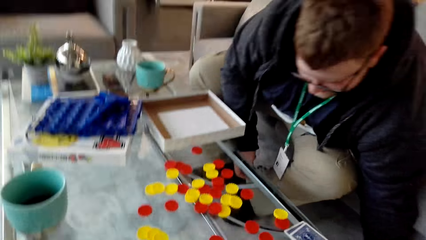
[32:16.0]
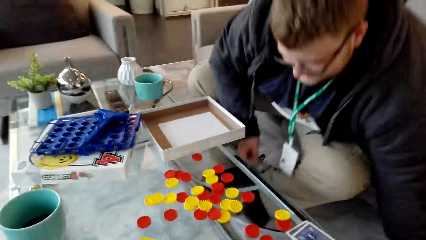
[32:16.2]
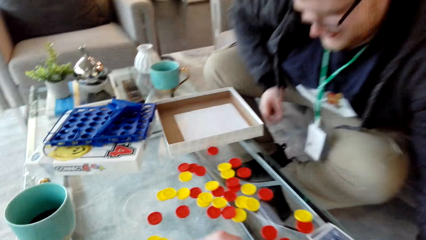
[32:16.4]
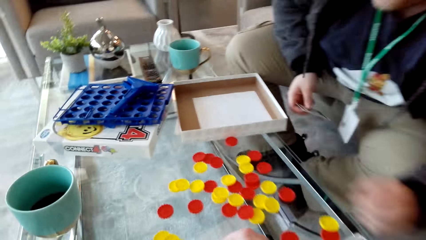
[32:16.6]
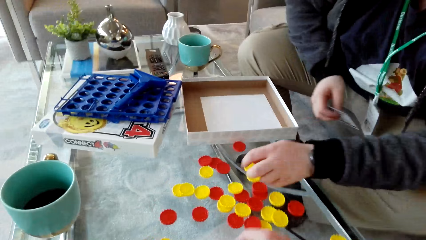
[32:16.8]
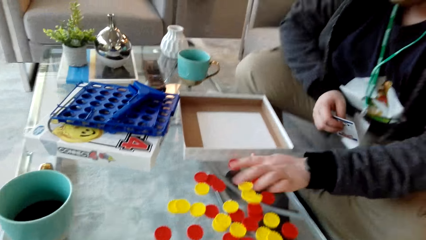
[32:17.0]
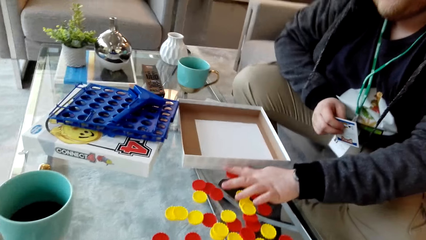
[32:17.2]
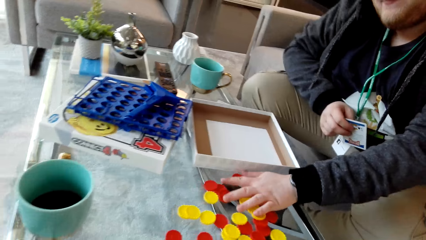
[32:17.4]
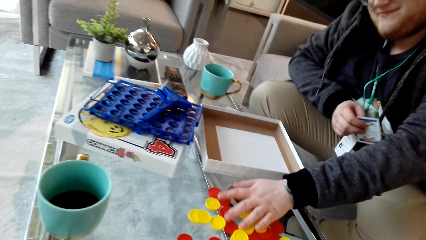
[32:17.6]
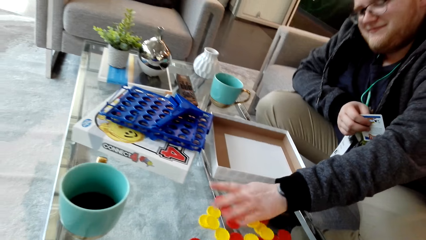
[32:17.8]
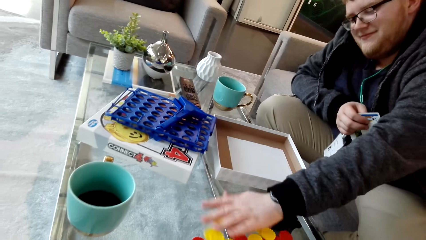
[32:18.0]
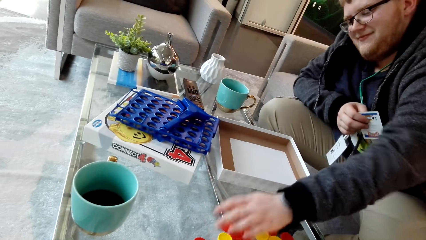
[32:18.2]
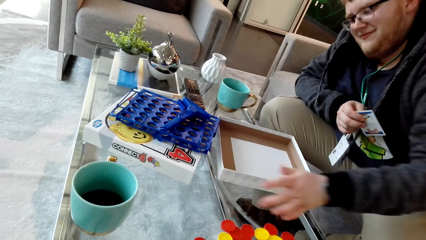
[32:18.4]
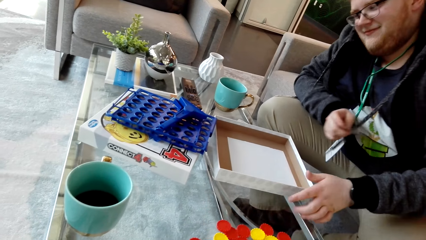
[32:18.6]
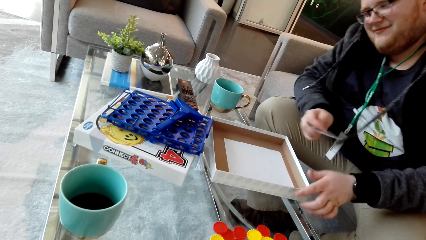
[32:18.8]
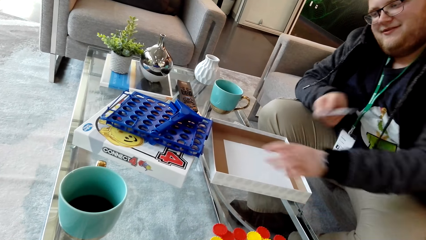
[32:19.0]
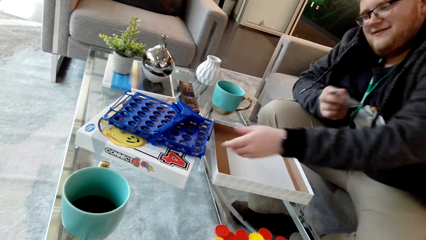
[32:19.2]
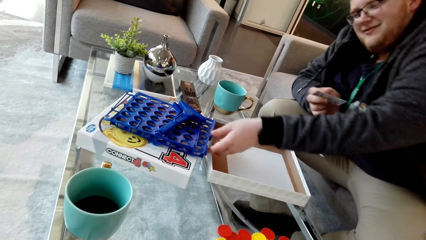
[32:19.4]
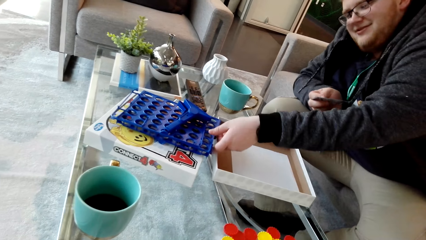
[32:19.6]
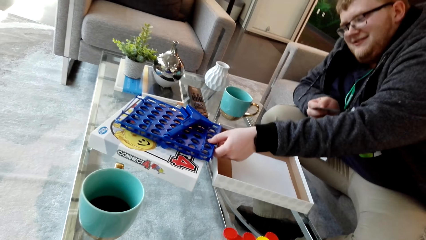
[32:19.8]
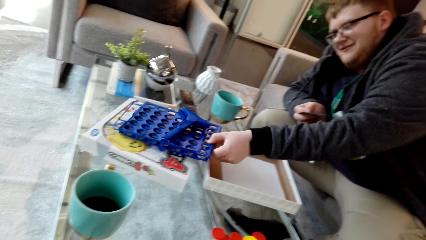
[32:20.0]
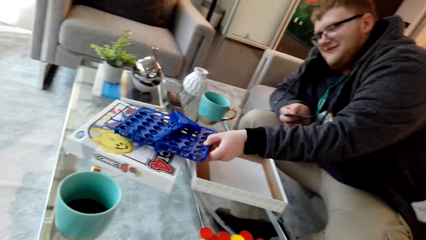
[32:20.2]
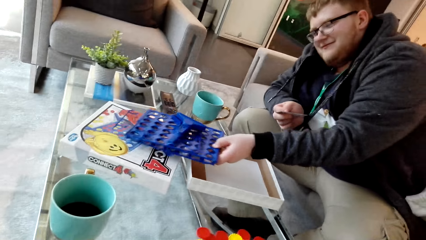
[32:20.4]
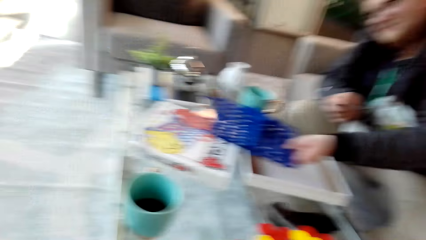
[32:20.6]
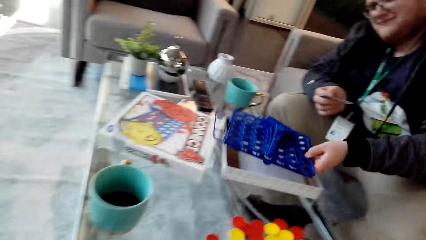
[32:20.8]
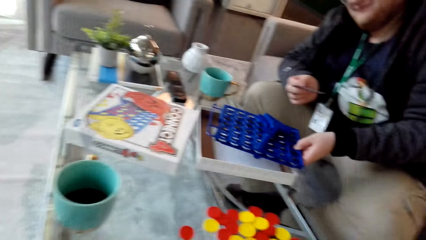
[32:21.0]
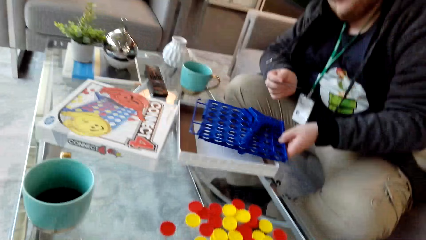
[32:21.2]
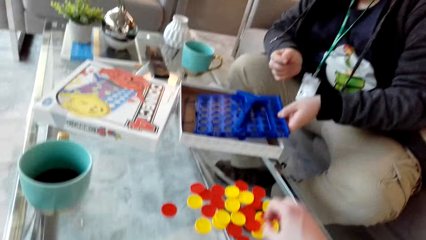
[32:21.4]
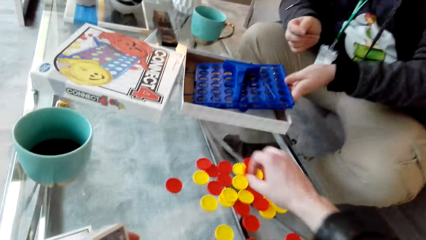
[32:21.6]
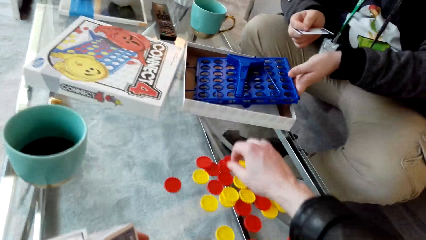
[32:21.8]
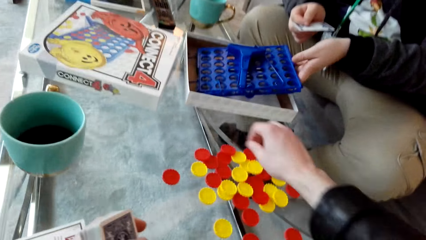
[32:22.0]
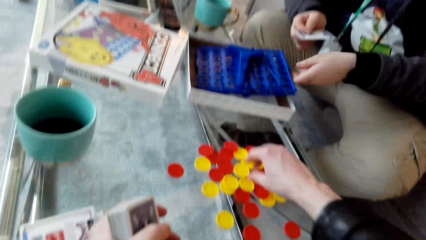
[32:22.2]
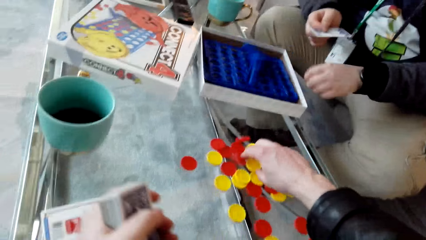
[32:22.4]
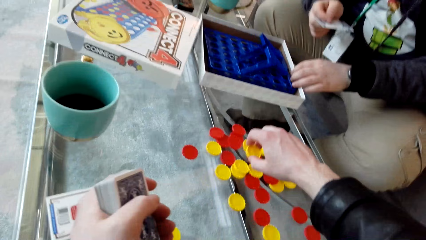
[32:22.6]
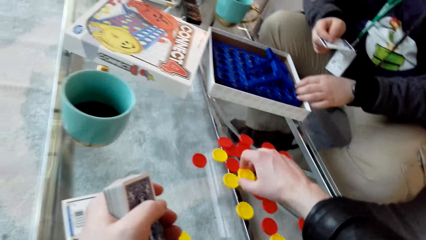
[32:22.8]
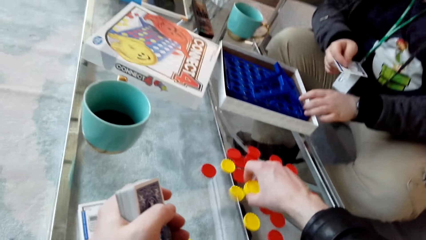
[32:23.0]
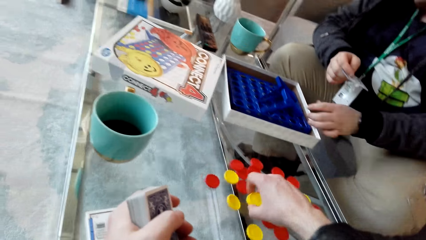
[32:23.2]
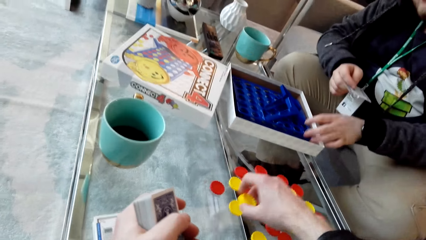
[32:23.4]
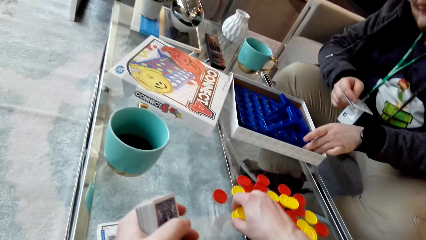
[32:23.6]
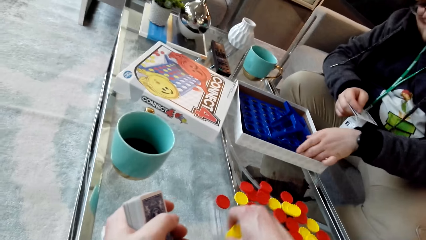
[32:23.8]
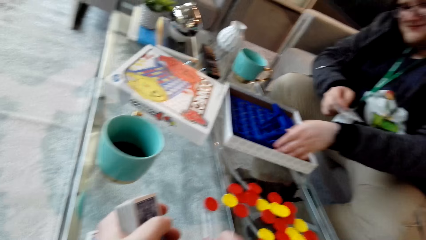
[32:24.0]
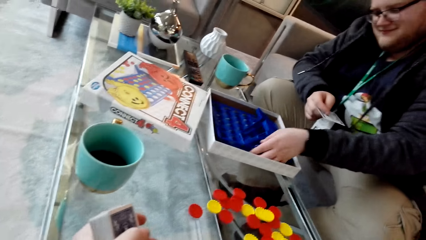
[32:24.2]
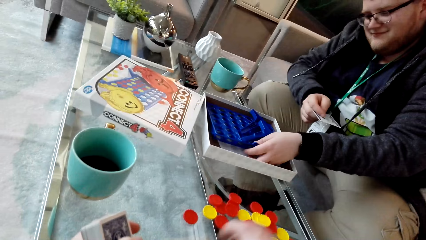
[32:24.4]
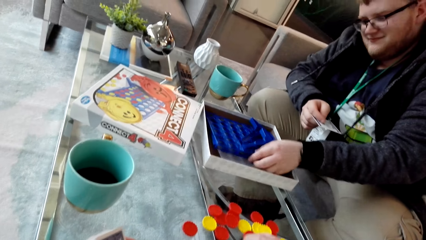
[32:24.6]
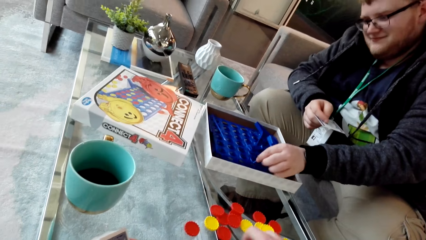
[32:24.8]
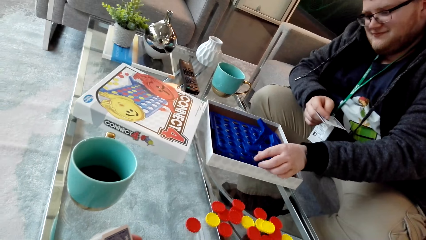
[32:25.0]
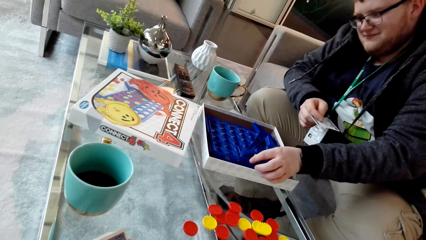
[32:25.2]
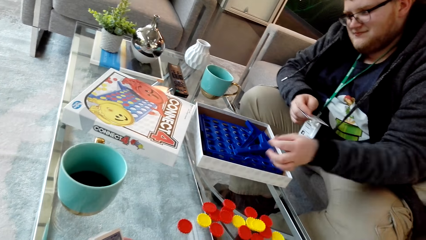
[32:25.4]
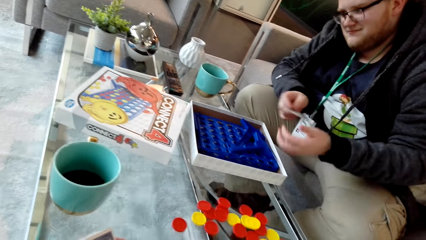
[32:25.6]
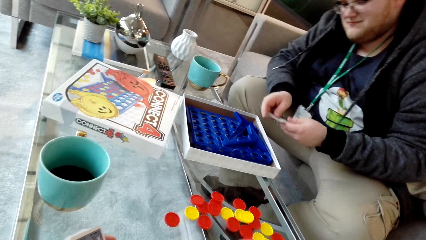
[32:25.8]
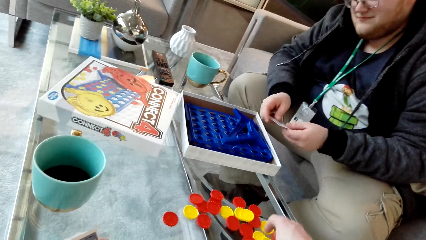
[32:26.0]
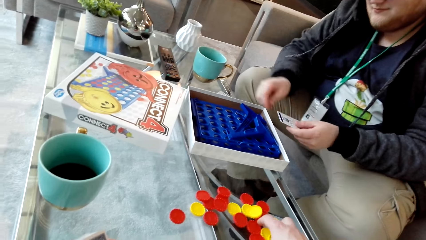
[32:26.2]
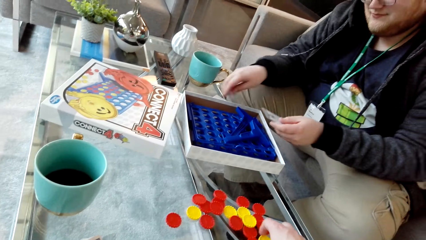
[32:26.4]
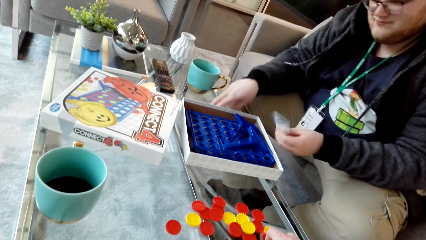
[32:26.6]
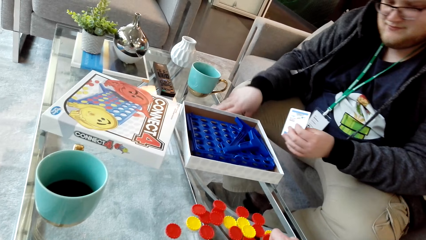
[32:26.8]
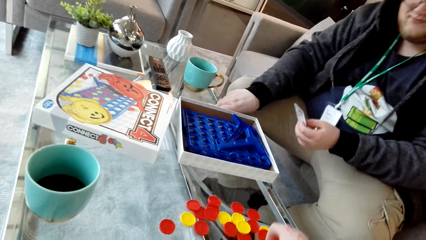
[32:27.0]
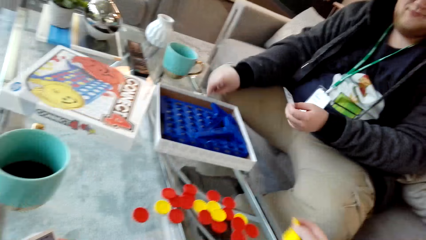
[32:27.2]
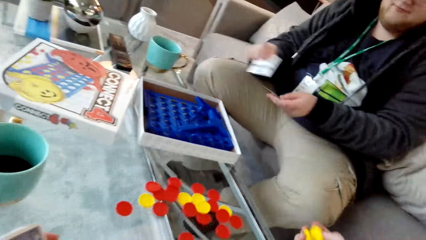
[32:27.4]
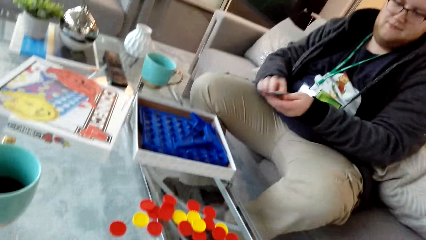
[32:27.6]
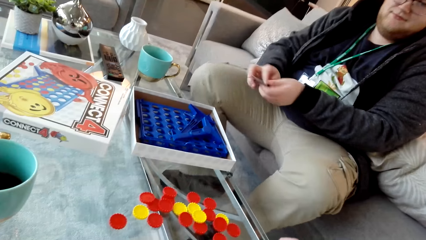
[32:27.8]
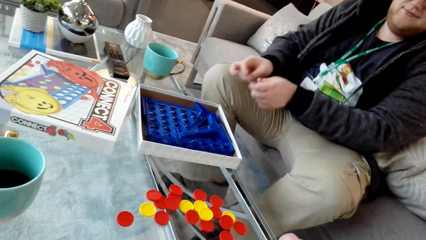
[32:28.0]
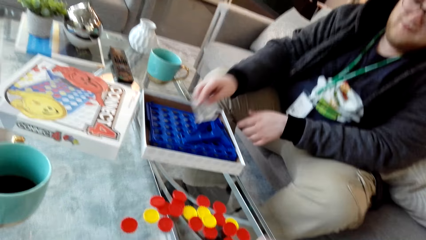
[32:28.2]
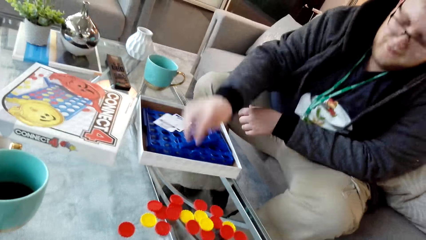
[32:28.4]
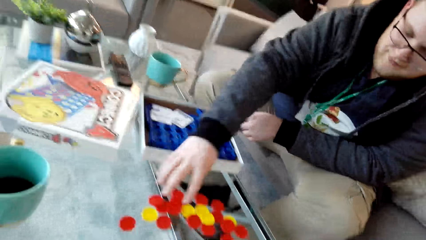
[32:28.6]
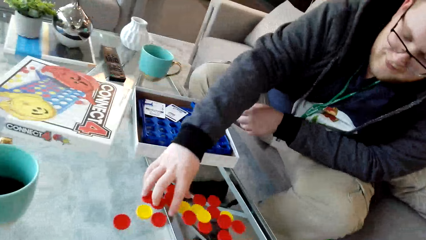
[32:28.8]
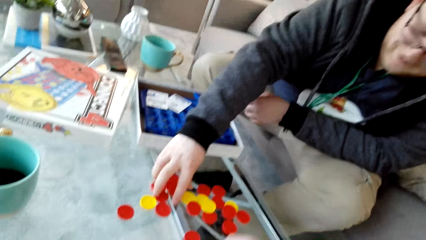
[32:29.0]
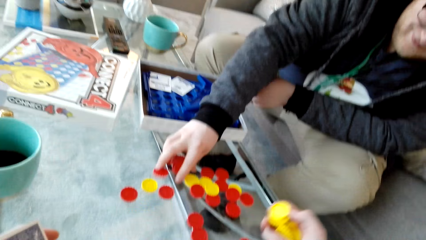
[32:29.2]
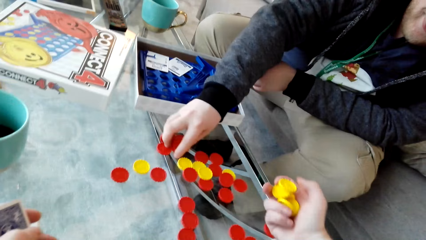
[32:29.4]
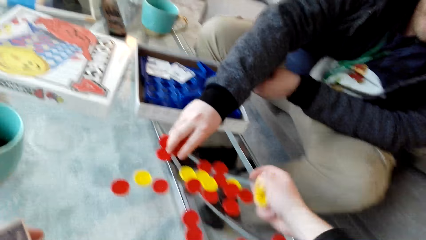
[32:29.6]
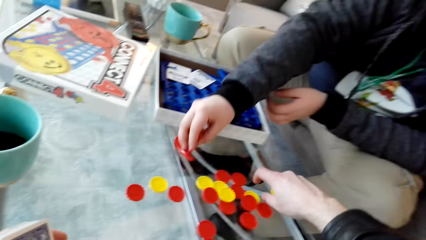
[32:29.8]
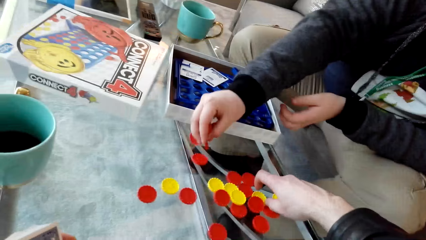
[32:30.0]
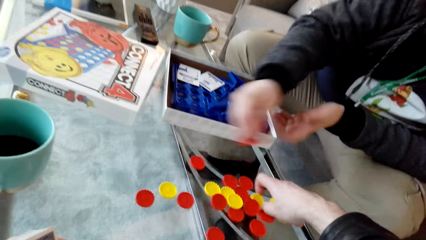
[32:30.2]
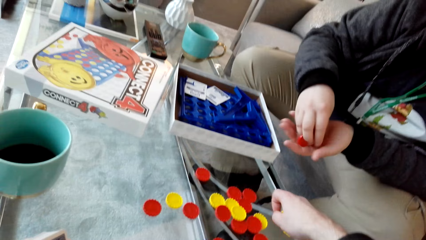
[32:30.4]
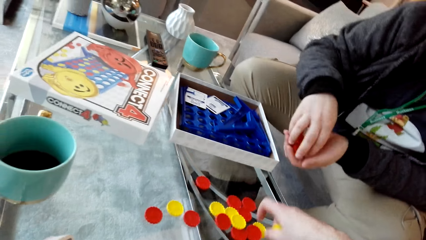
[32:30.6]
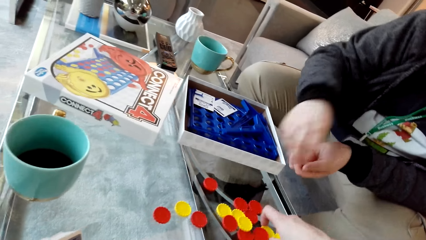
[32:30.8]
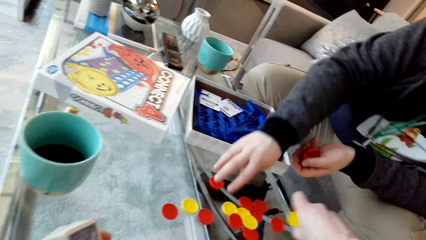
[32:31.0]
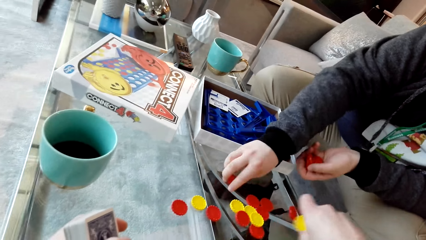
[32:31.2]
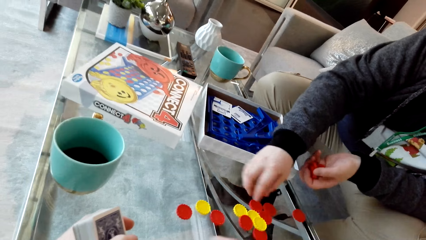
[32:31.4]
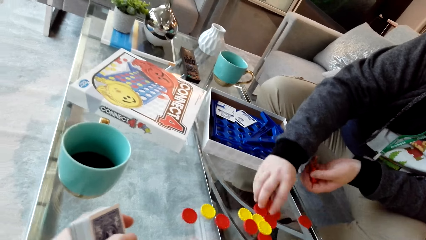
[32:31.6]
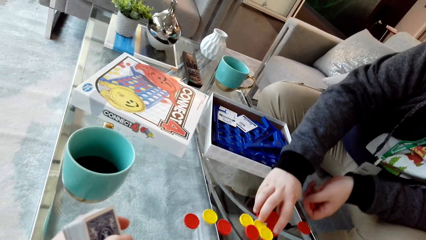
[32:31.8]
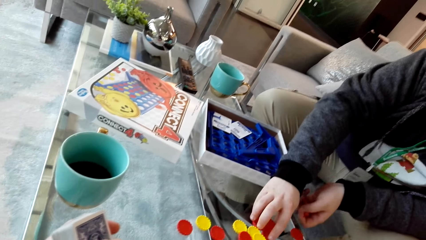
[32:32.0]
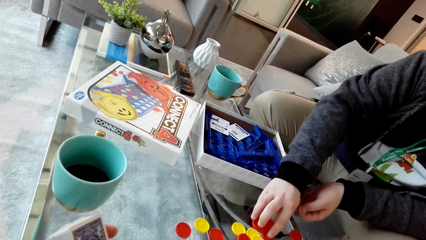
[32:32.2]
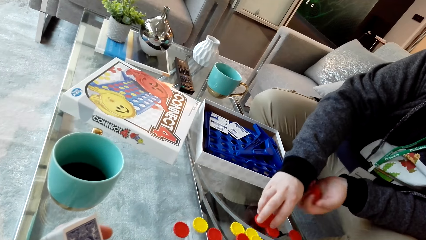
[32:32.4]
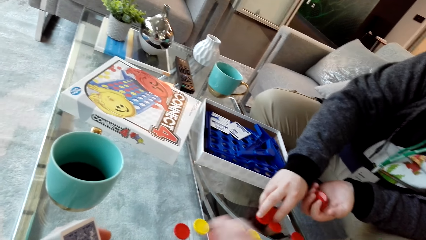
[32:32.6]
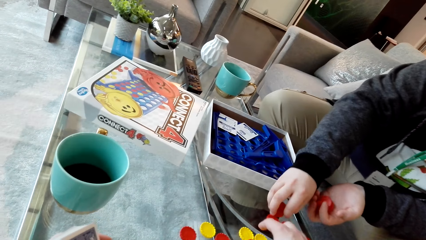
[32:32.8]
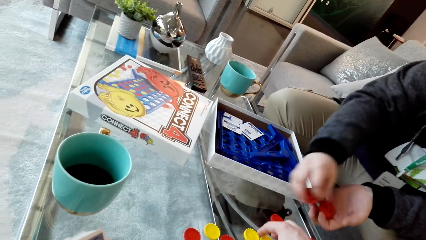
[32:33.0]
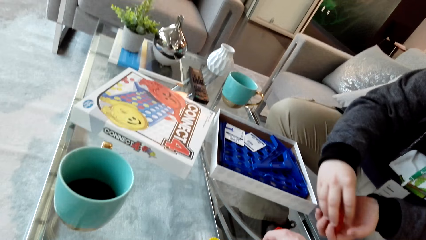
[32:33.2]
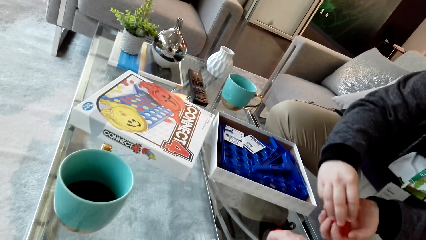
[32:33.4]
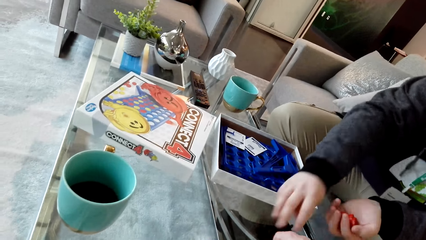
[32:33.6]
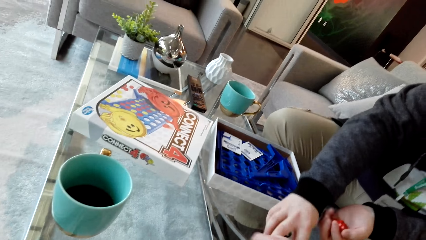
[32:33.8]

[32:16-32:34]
A man picks up the dice. He puts a bottle top on the table. He drops the dice. He spreads the bottle tops on the table. He puts back the plastic in the box. He picks up the plastic material and drops the plastic material. The camera wearer picks up the dice. They pick up bottle tops from the table. The man arranges the plastic material. The camera wearer picks up the dice. The man picks up a card from the table. He drops the cards. He picks up the dice. He picks up a bottle top. The camera wearer picks up the dice. They pick up the bottle top on the table. The man picks up the dice.
